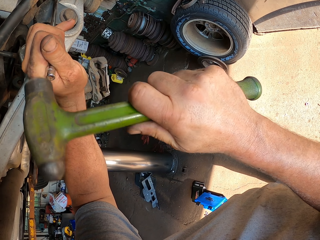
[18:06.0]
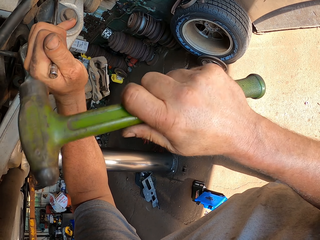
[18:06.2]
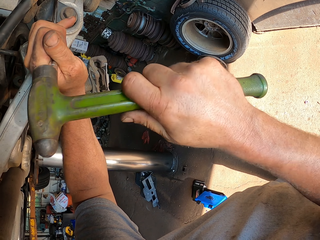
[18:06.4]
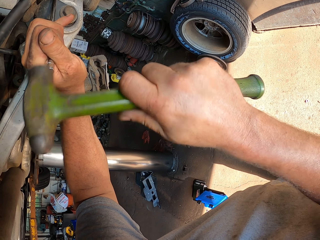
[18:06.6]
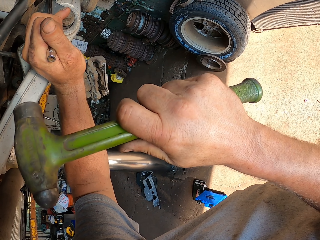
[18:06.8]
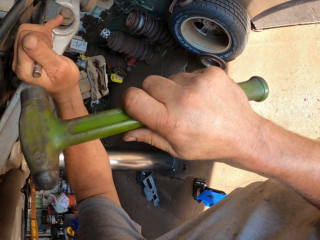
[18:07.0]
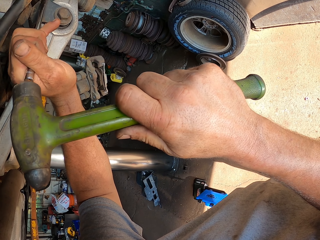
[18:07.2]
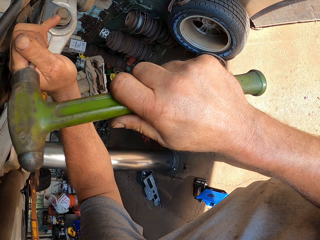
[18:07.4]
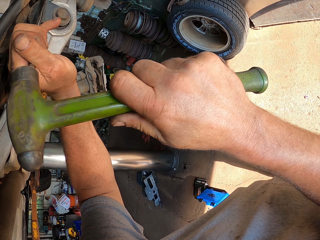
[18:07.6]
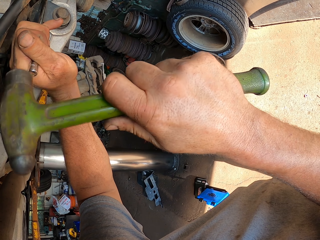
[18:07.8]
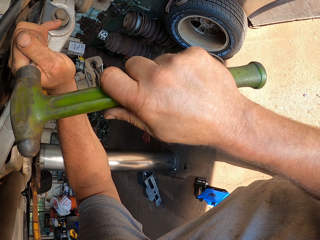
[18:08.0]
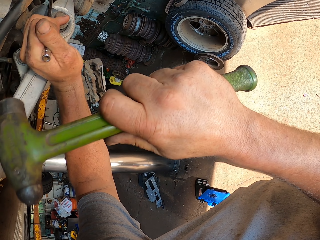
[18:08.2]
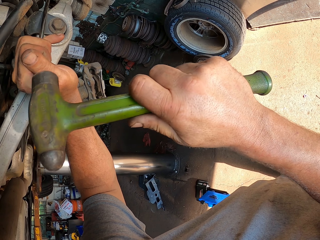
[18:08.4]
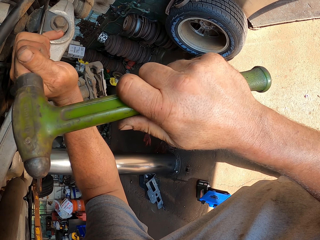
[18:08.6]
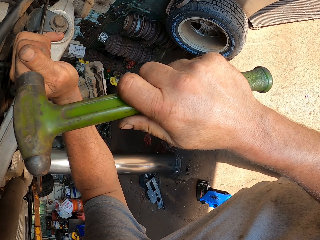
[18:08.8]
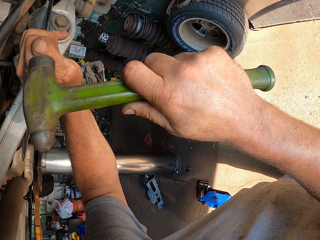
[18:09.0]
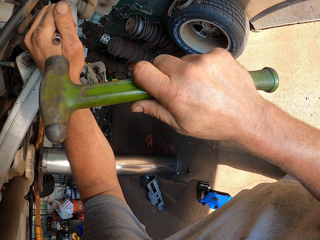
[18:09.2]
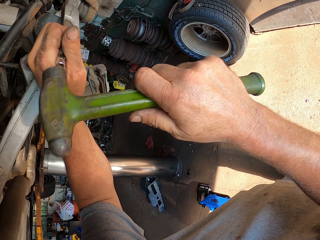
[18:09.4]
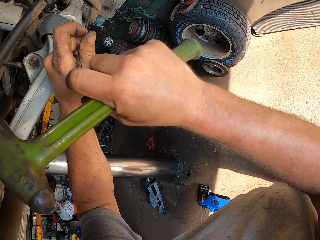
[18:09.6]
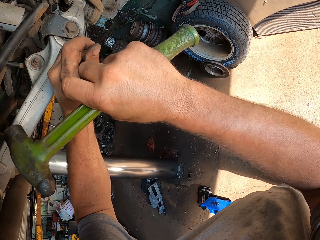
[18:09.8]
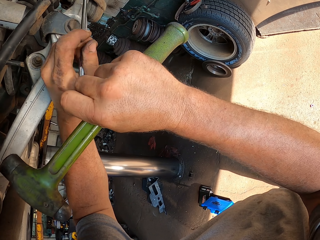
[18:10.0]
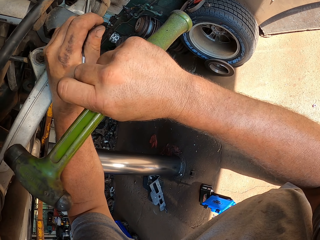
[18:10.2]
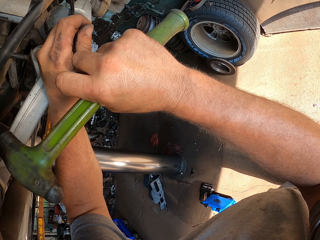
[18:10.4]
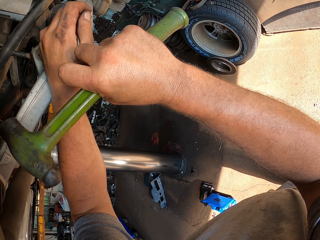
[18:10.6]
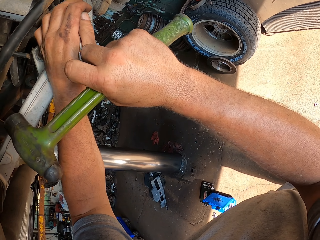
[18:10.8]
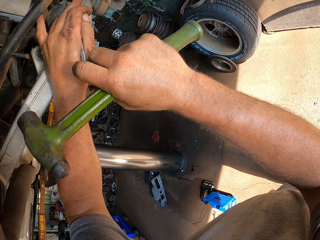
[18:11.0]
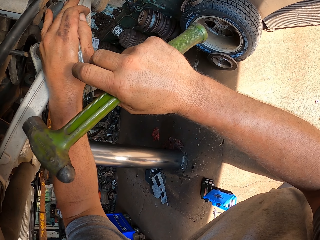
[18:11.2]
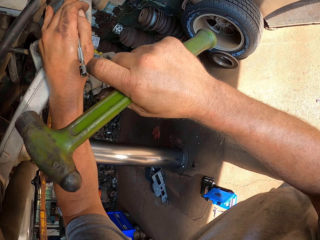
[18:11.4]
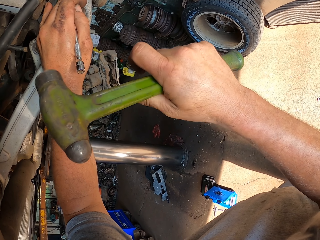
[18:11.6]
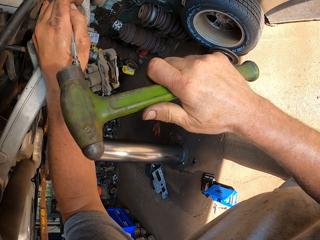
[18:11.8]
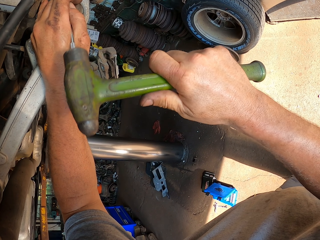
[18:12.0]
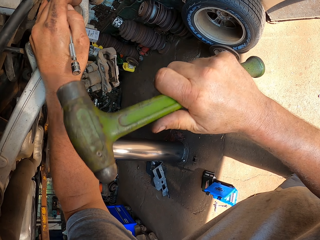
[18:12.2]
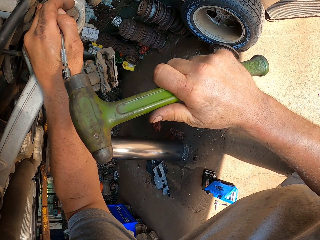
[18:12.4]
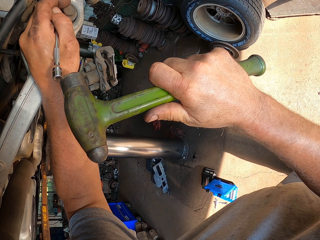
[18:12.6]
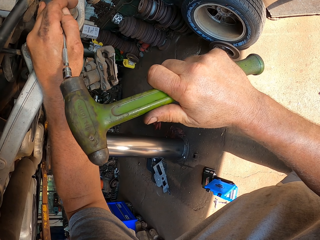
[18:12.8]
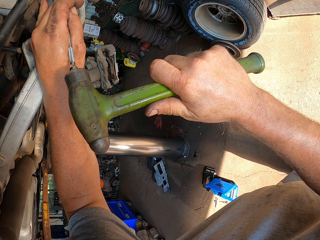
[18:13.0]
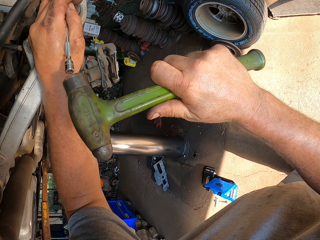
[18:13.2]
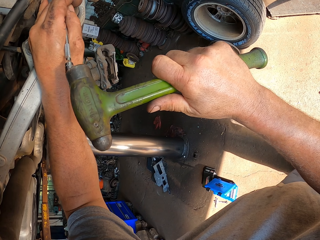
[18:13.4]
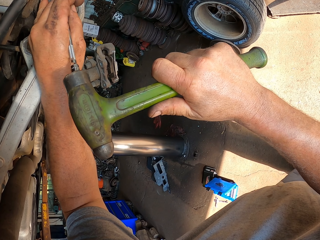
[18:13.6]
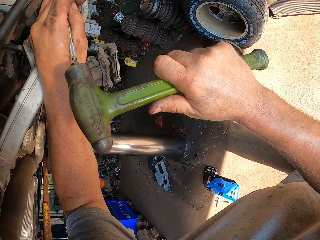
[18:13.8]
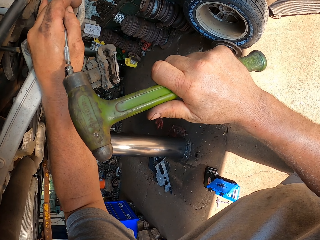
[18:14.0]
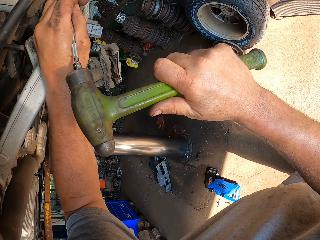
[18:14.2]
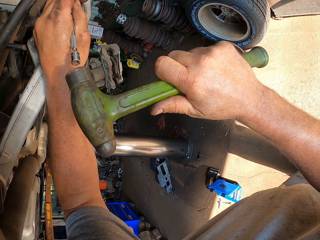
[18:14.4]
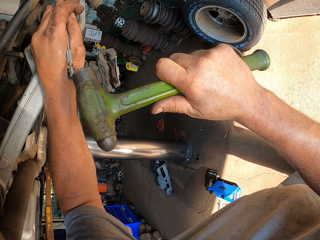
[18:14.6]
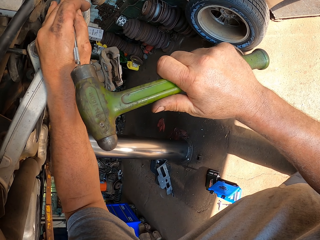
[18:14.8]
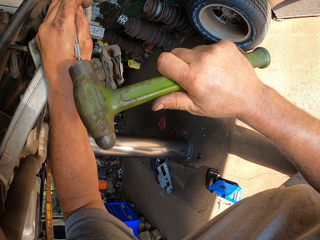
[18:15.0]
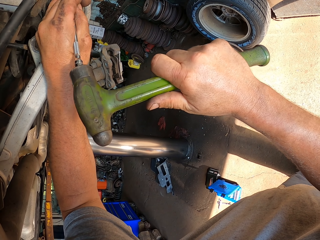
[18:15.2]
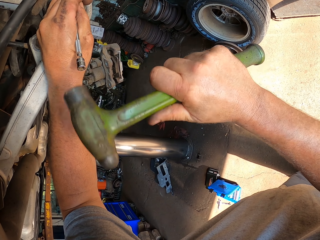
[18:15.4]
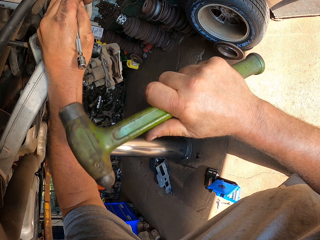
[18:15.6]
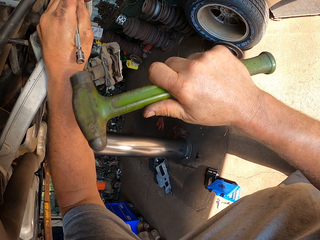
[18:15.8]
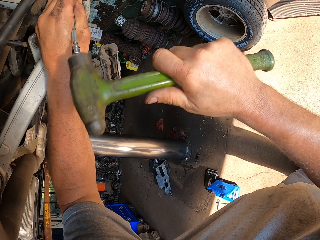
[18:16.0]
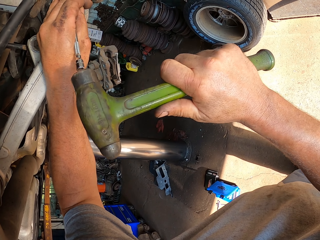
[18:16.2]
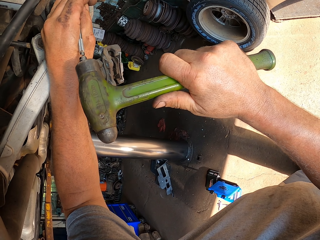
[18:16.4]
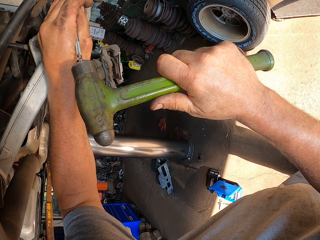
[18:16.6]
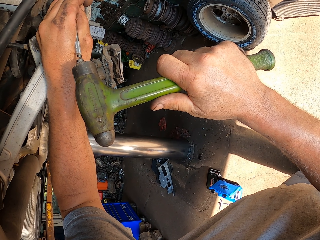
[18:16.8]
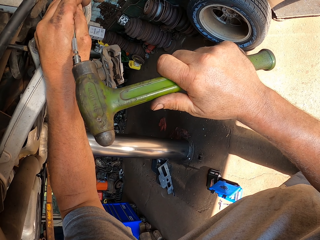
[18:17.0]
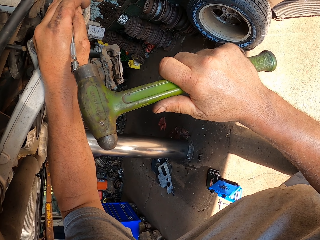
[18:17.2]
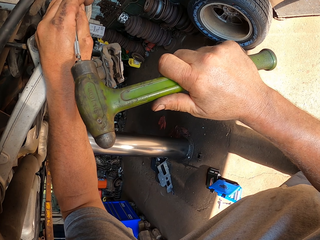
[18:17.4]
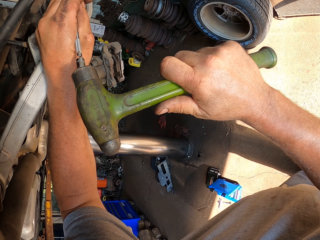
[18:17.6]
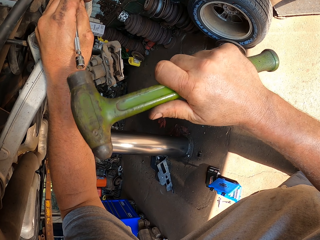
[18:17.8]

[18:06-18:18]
The camera wearer adjusts something on the wheel hub. They hit something on the wheel hub with a hammer.

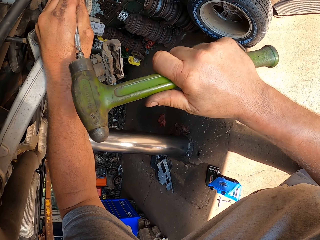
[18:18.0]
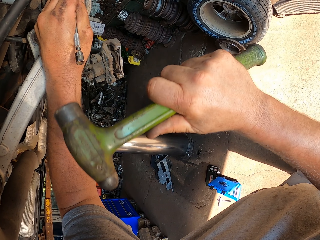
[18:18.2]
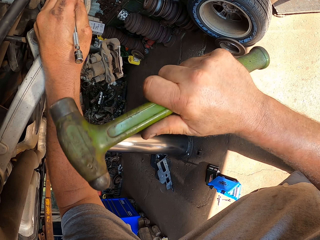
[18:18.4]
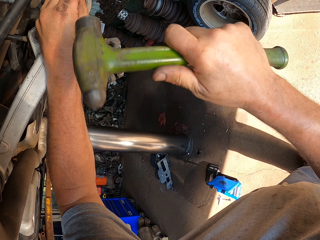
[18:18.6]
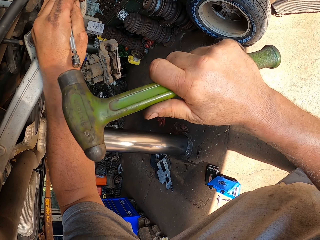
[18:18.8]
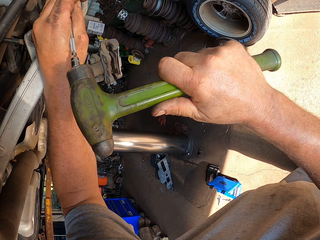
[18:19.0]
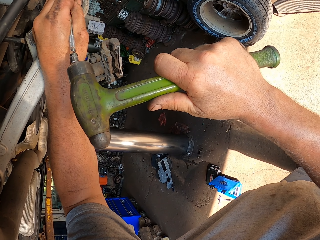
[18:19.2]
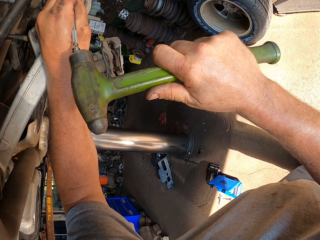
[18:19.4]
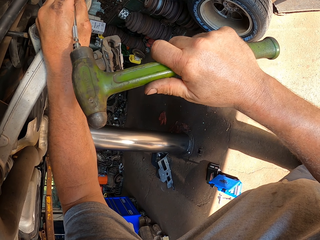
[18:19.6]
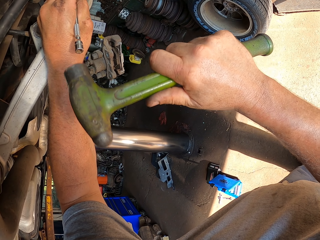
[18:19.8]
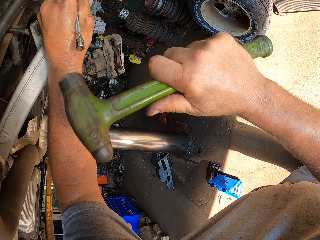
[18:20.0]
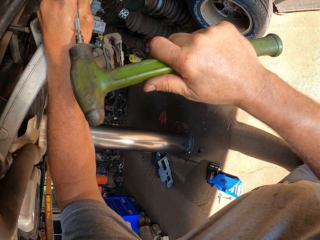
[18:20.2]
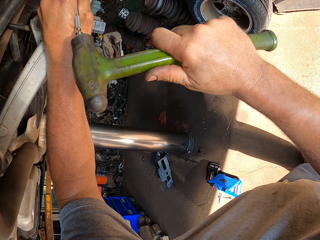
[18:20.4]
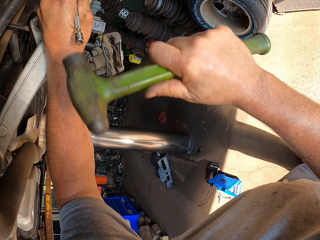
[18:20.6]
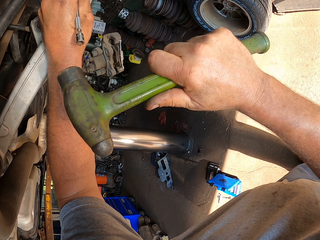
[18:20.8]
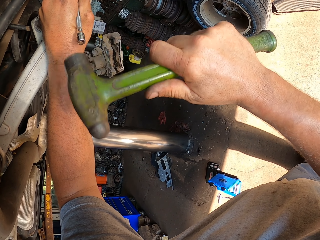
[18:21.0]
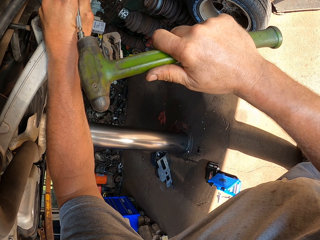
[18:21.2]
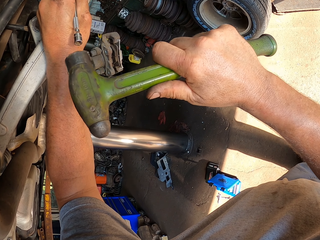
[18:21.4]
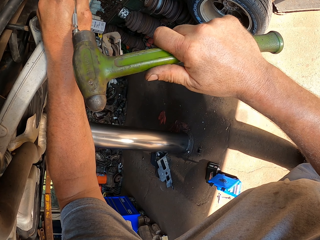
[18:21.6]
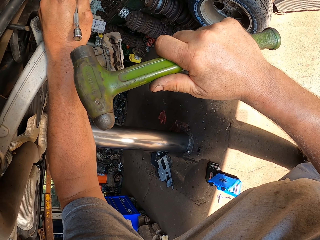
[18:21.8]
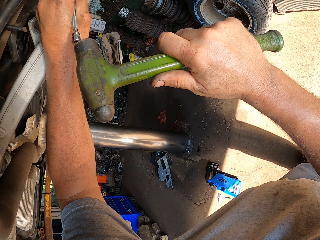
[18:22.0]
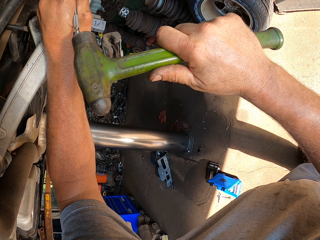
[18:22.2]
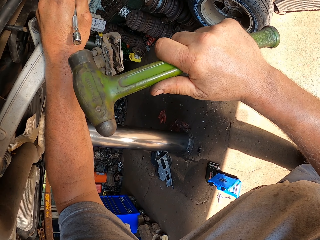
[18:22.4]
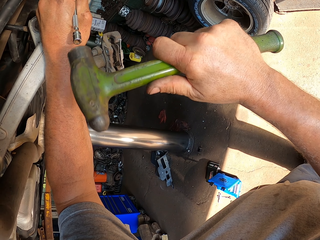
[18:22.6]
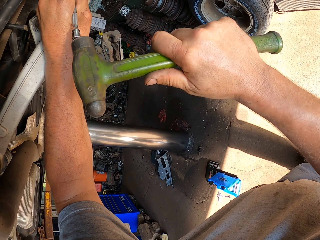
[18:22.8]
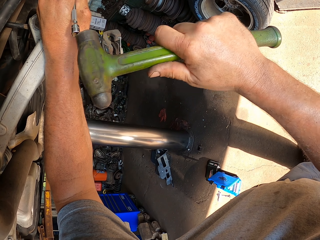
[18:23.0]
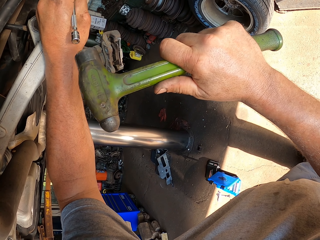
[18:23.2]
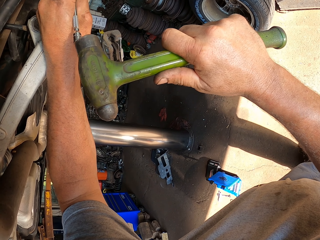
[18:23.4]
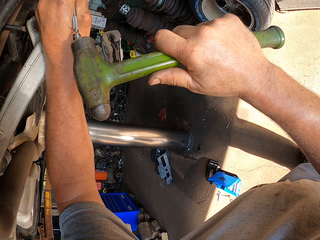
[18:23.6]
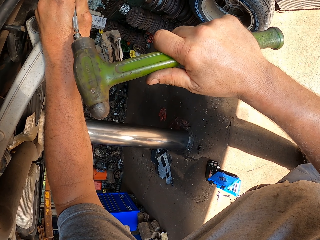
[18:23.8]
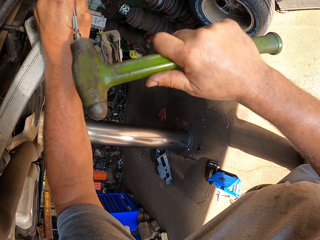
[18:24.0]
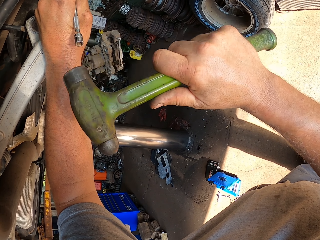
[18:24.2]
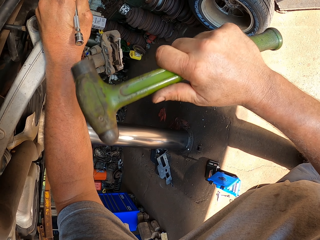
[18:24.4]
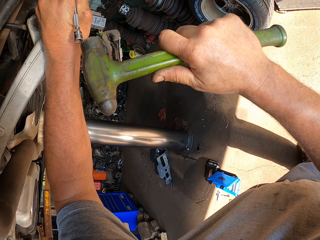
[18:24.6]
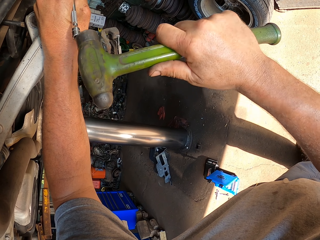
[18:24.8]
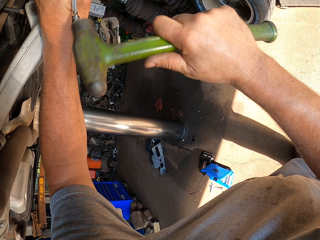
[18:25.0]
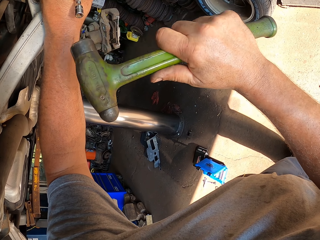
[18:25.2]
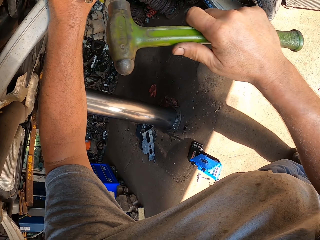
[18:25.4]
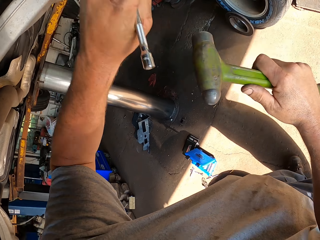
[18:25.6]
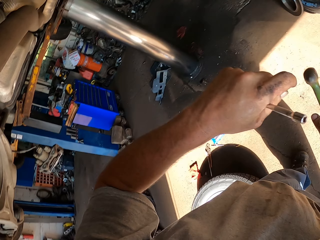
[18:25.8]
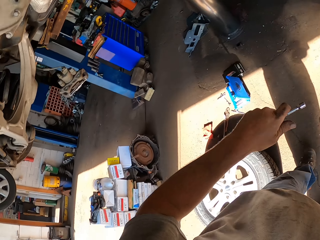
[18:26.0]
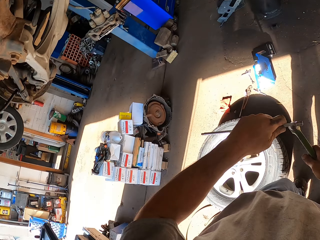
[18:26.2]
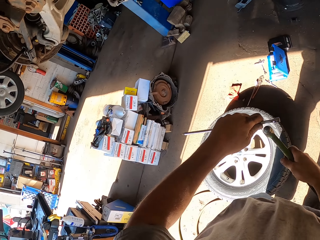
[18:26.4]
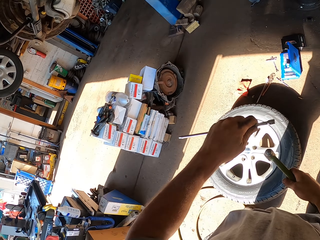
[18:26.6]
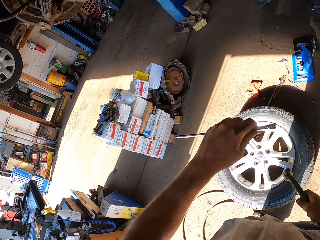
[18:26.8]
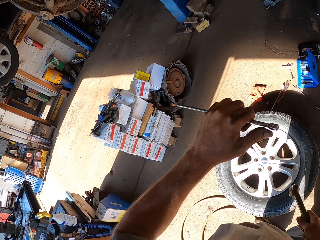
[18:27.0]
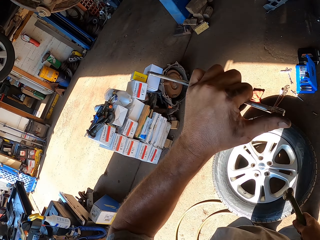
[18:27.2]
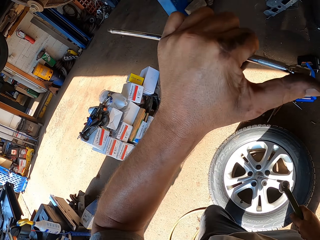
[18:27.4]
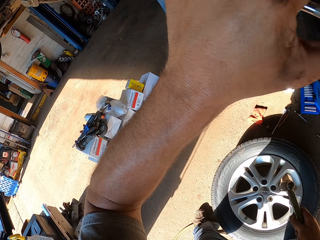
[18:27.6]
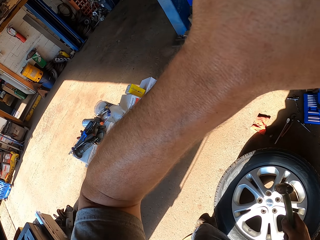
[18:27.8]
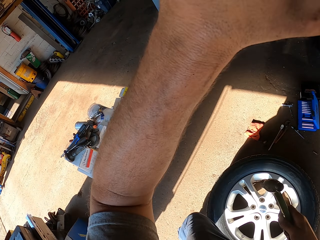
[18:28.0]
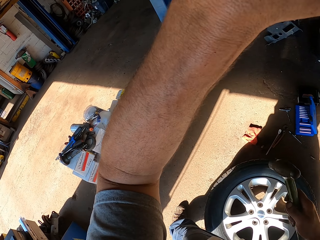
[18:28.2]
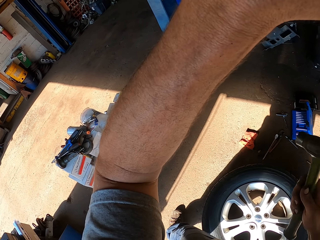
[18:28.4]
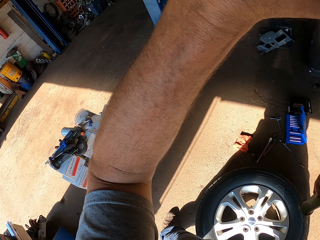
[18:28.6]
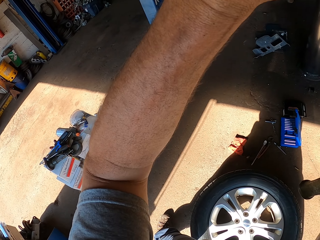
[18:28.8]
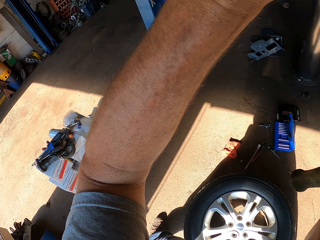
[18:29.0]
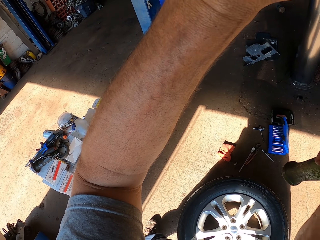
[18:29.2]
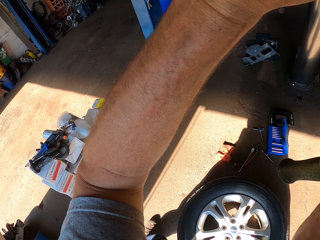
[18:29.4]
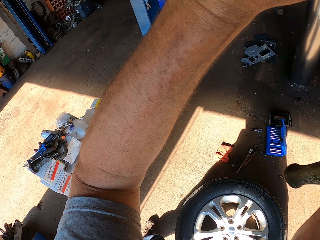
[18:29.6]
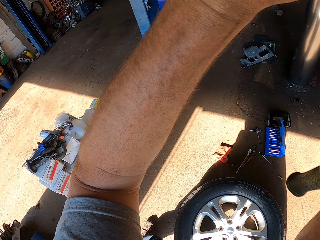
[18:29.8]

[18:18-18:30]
The camera wearer stands in the room.
